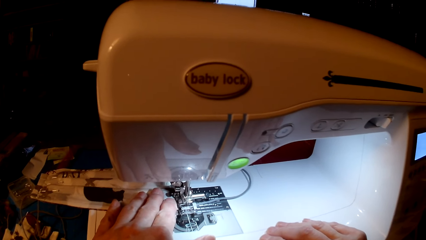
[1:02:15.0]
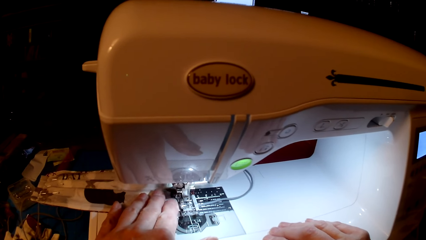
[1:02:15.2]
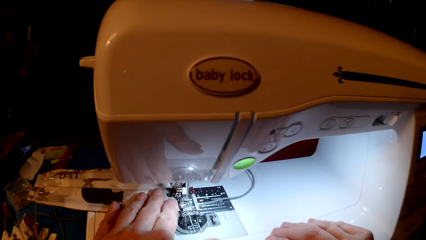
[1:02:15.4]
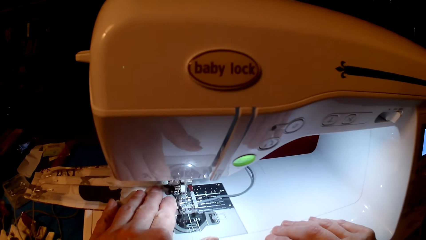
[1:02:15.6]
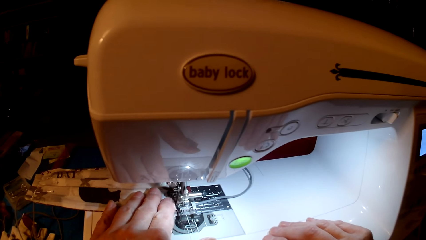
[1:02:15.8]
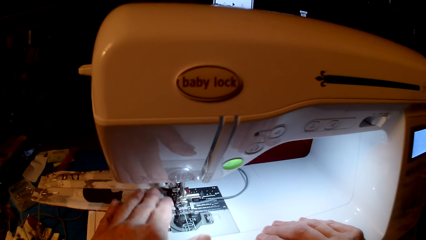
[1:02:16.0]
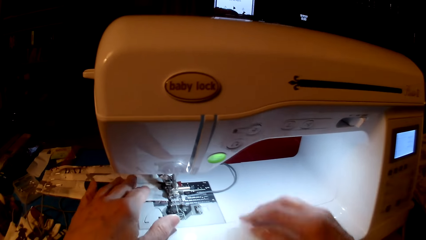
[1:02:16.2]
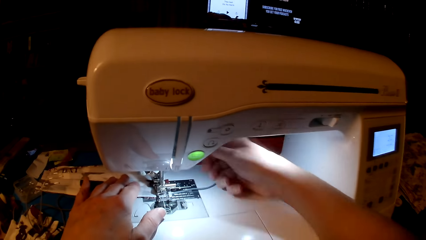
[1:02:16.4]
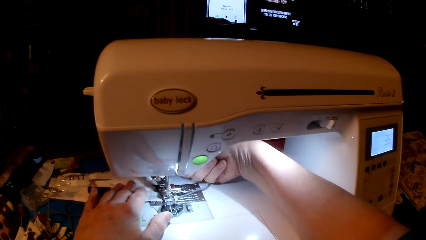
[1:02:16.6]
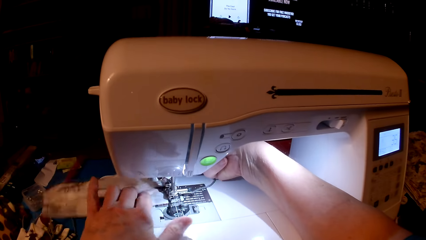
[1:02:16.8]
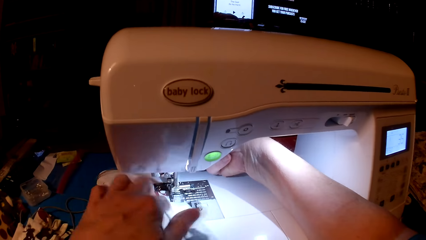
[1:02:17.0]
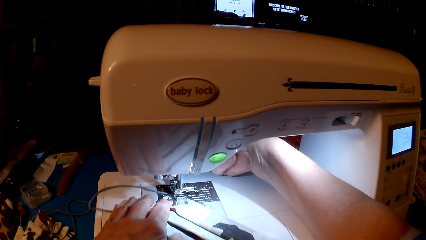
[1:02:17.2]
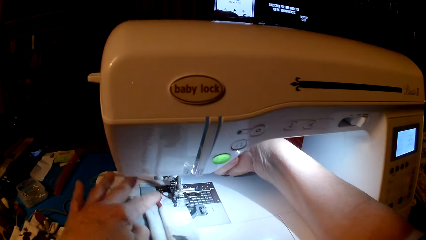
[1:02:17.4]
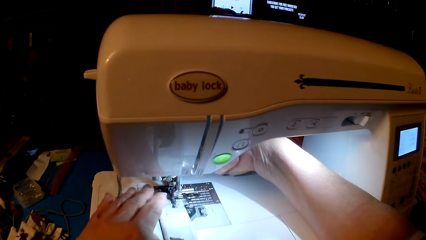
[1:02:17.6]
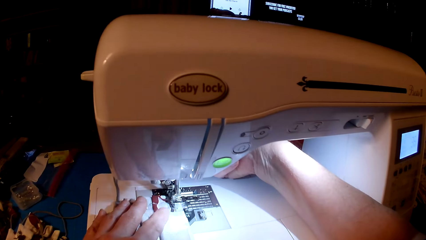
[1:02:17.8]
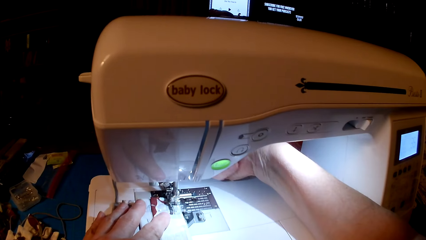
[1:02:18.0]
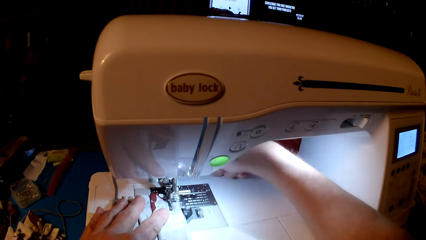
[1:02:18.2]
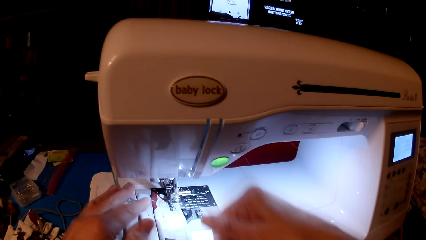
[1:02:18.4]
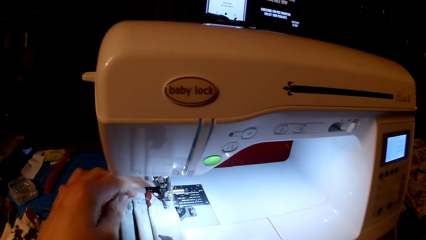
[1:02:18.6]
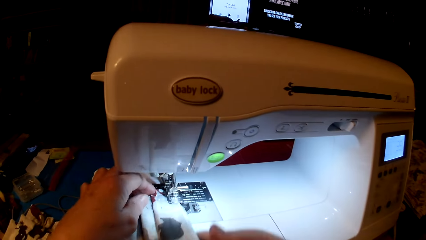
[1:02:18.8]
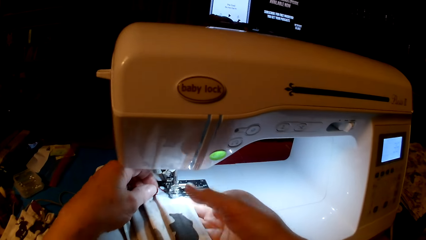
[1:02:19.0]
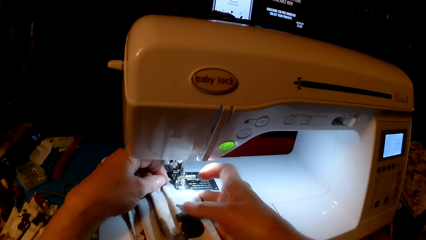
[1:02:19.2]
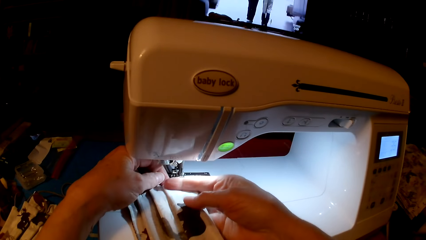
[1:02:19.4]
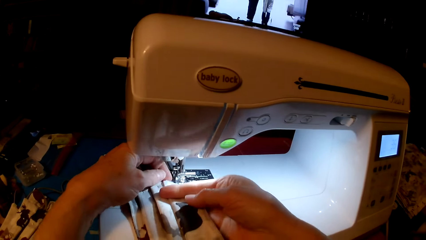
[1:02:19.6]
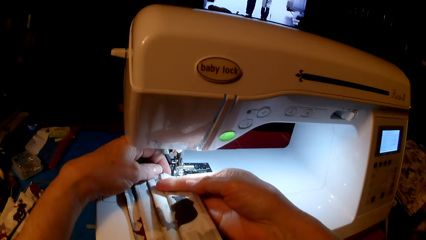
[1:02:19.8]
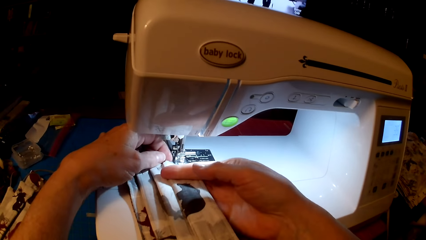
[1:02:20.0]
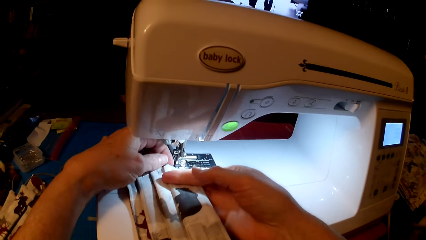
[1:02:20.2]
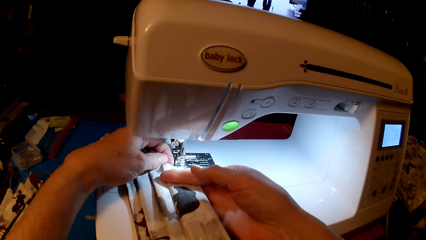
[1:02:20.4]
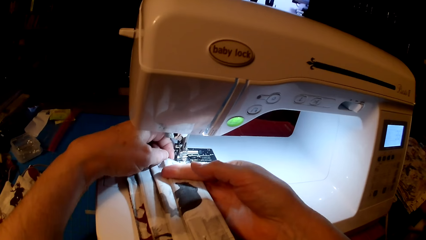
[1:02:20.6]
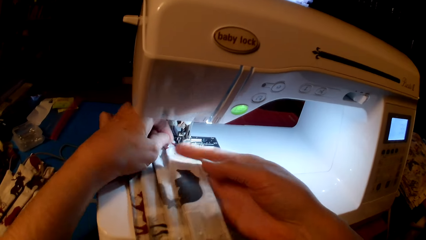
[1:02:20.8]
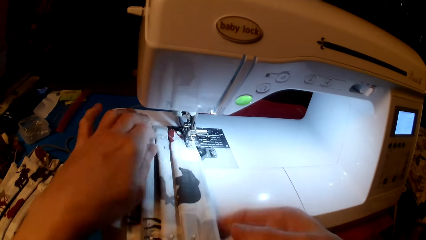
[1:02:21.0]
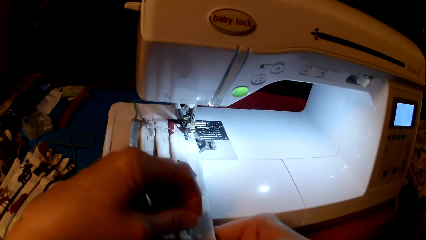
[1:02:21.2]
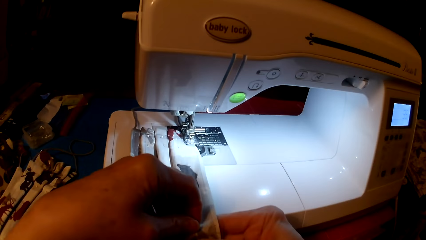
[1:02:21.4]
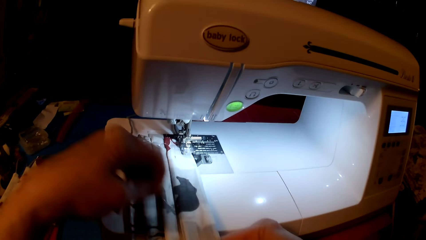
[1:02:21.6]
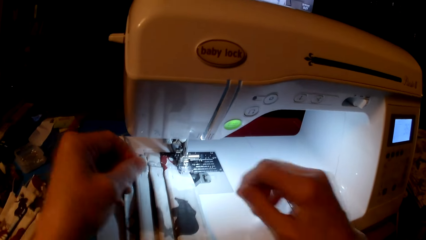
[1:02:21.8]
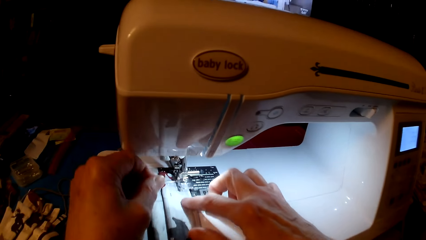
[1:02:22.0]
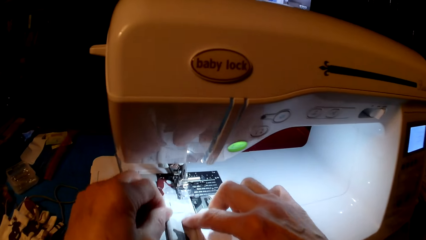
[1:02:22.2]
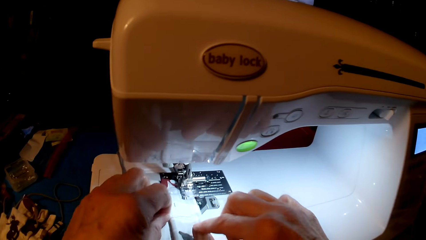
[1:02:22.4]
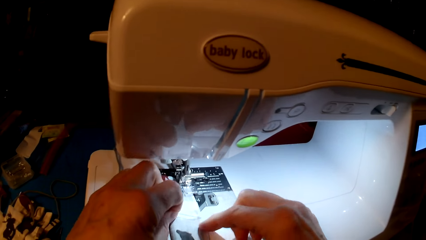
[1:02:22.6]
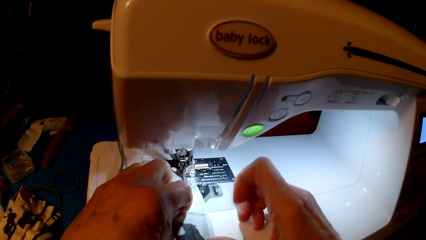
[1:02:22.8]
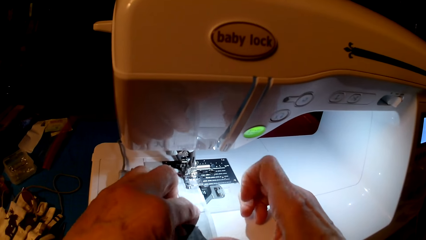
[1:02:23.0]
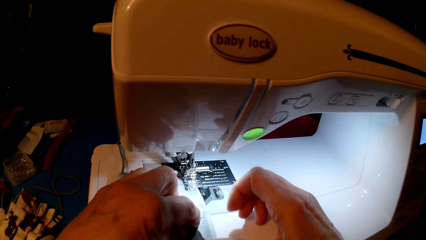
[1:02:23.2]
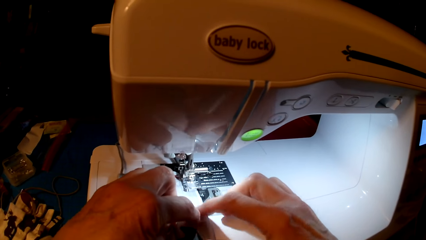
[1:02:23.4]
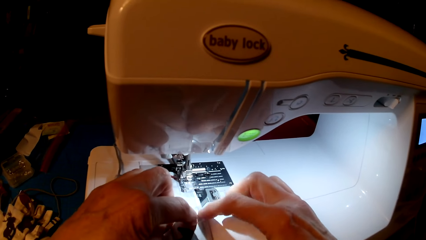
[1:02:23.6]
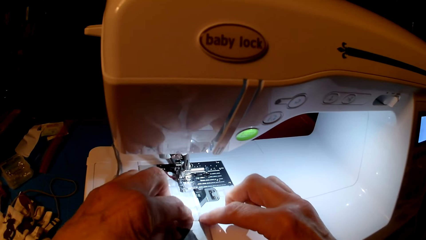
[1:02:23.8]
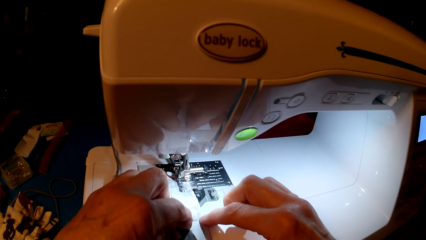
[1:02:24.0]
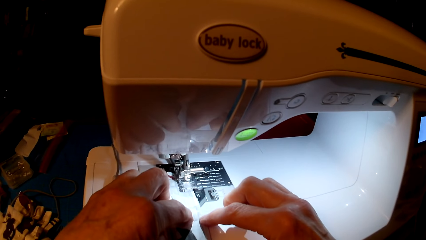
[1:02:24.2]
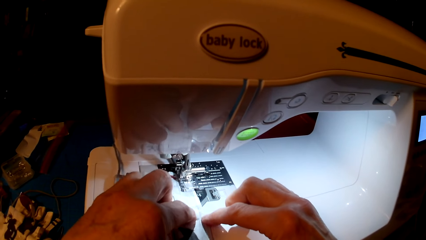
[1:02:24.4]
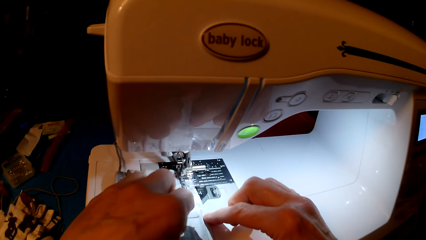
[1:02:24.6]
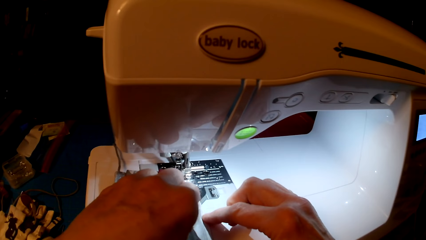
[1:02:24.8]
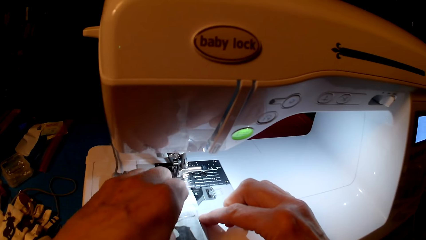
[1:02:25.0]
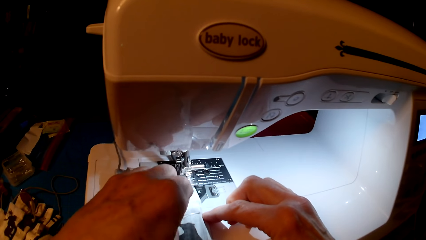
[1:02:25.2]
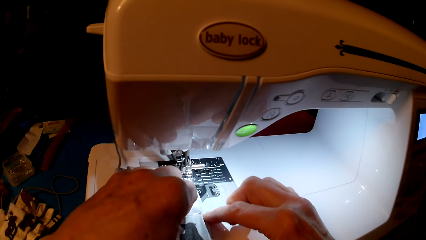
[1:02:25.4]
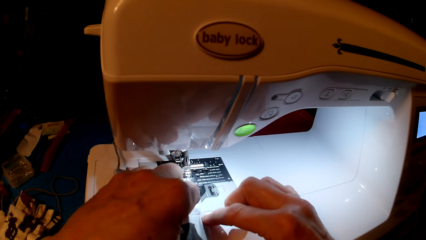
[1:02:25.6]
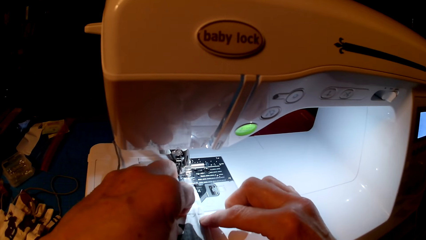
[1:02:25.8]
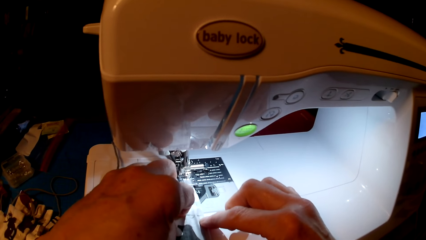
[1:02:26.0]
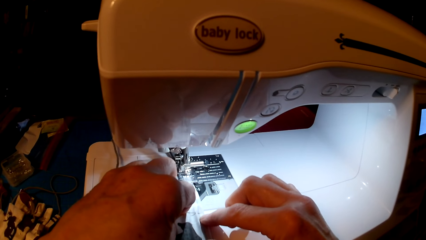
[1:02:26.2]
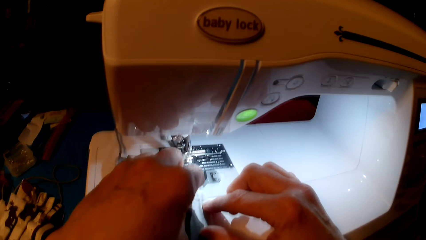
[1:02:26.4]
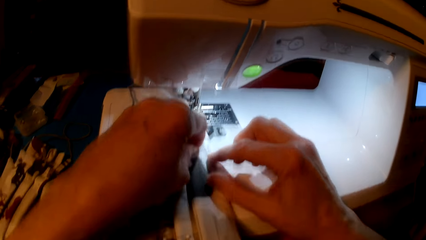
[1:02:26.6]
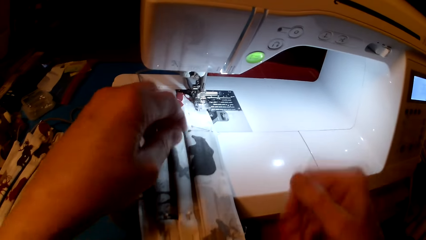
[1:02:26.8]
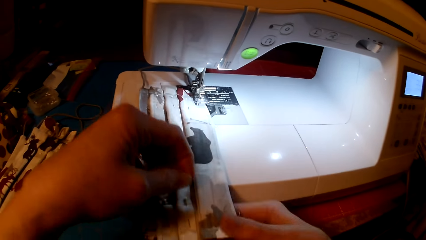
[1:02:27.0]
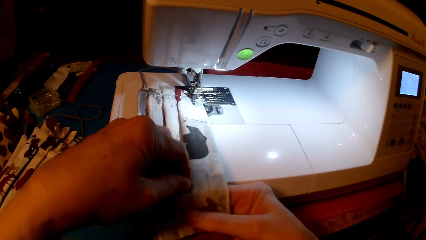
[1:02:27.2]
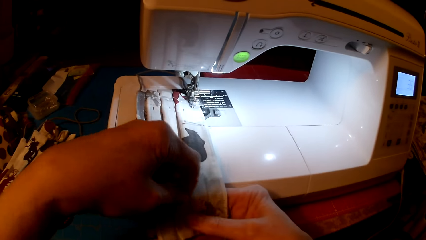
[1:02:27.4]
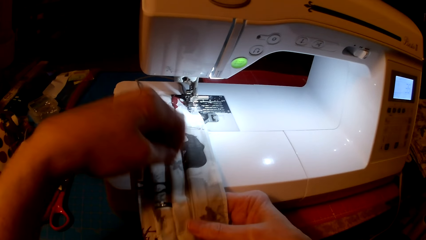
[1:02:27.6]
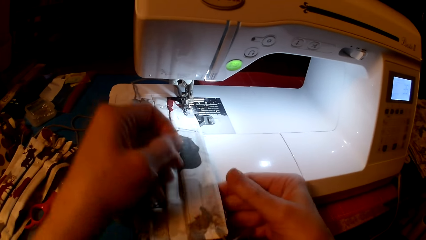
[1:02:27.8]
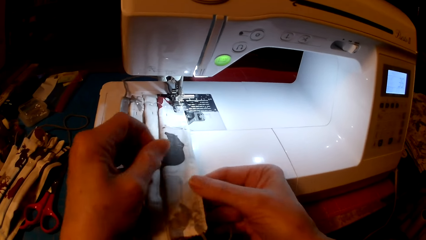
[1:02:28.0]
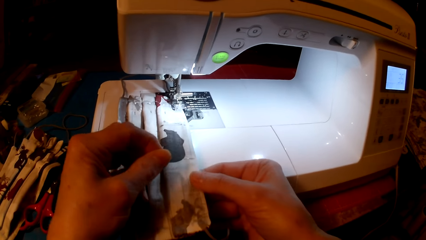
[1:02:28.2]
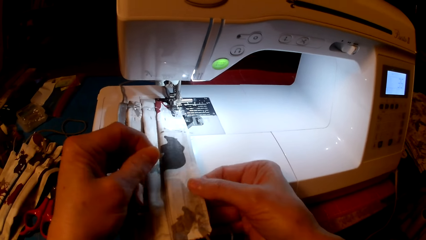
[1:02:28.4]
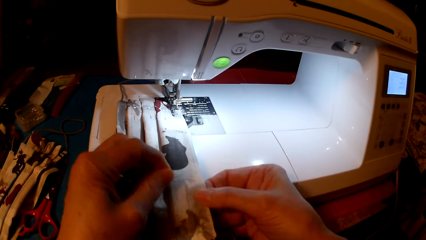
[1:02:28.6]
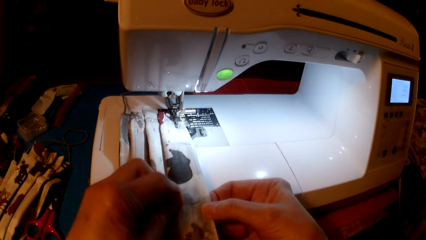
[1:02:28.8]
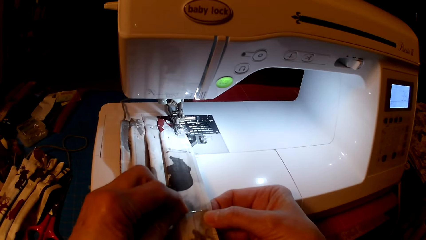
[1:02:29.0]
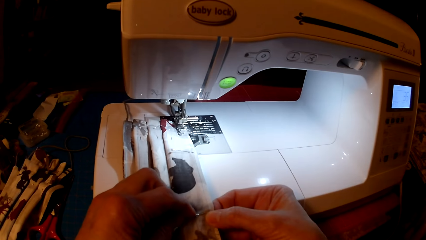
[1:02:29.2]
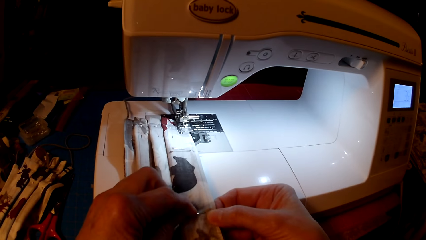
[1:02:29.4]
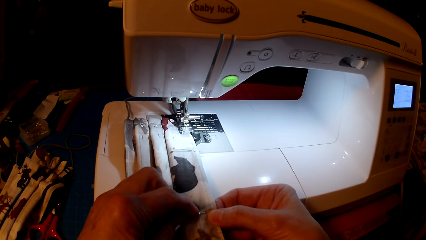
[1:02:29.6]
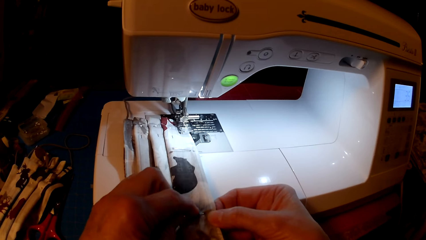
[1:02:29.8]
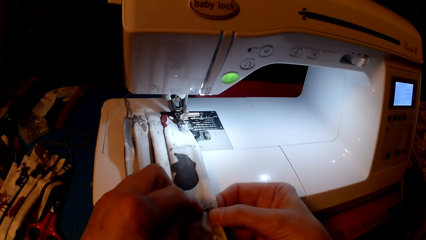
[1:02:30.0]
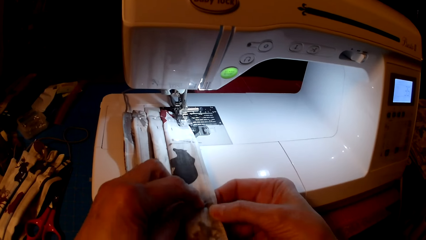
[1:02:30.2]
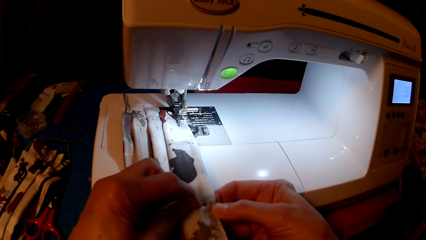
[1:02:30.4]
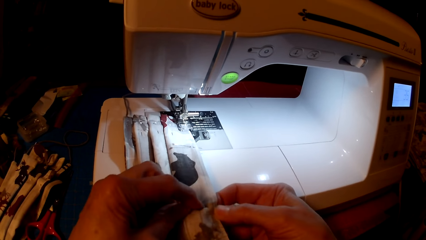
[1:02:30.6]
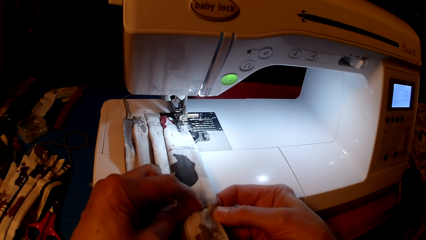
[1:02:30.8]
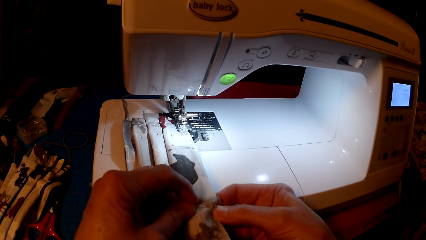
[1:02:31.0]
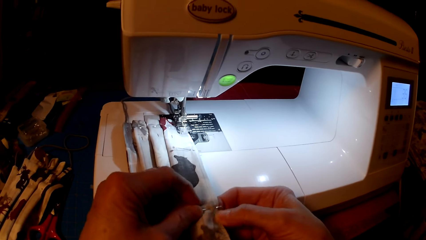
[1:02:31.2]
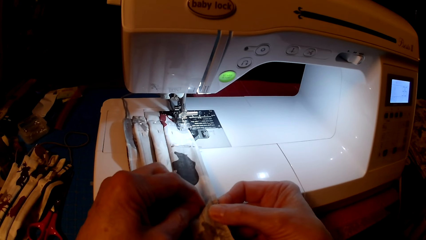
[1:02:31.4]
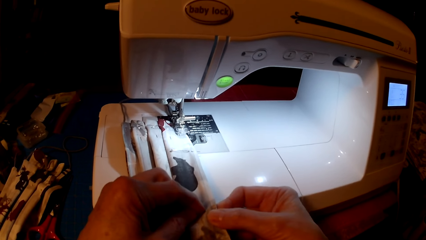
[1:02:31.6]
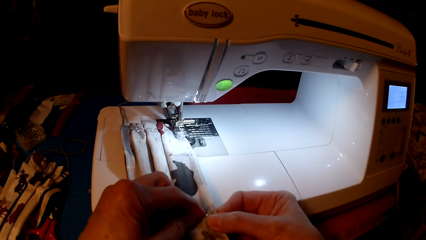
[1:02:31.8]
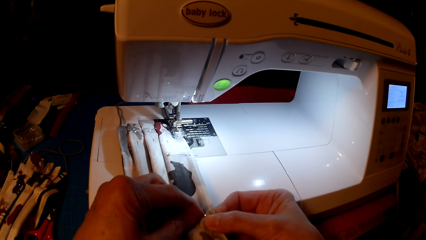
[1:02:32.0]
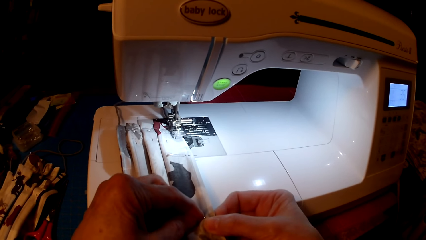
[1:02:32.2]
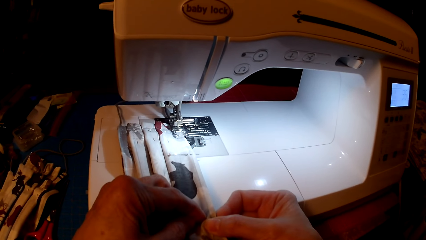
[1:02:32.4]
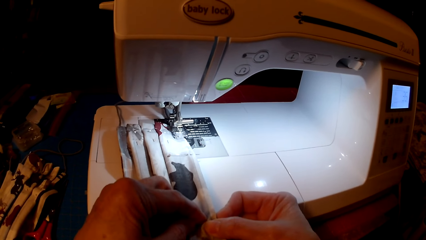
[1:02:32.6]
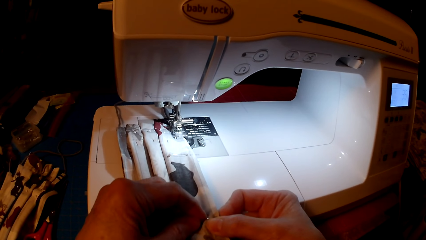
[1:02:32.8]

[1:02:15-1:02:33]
The camera wearer rolls fabric. They put the pins on the mask. They remove a pin. They pin the fabric.
